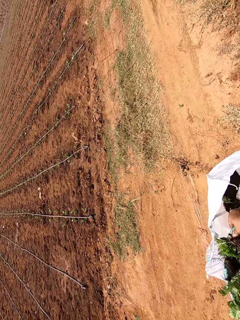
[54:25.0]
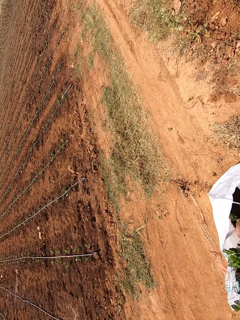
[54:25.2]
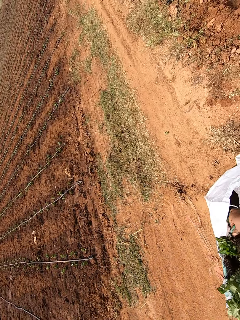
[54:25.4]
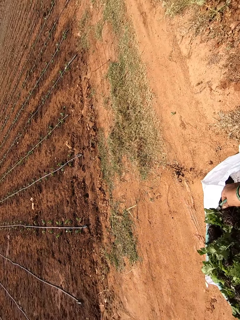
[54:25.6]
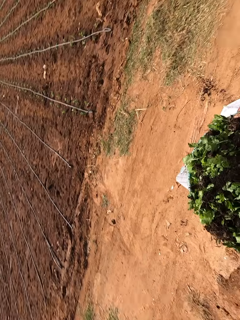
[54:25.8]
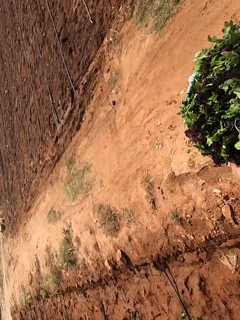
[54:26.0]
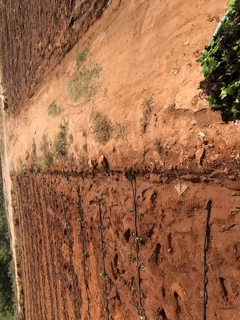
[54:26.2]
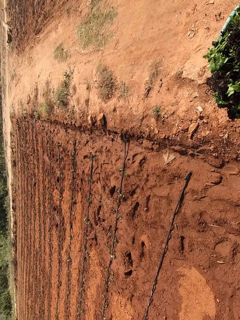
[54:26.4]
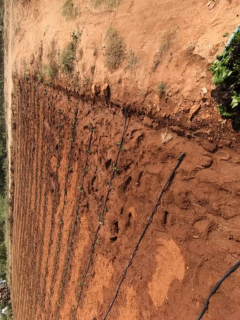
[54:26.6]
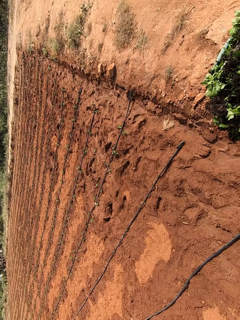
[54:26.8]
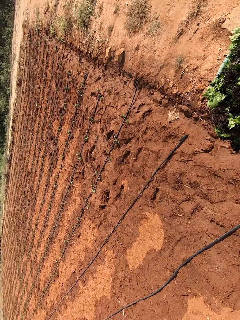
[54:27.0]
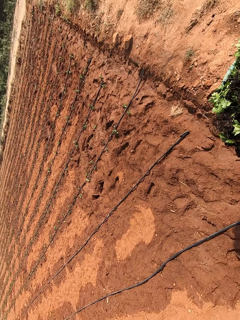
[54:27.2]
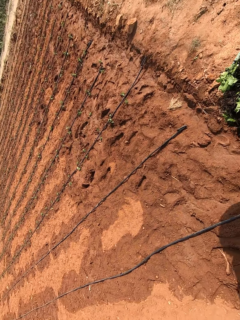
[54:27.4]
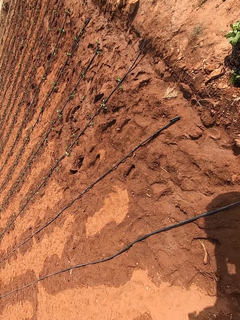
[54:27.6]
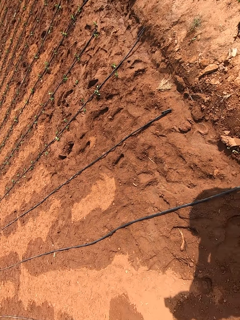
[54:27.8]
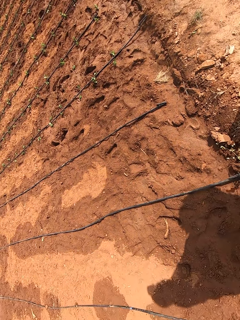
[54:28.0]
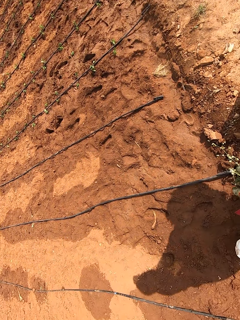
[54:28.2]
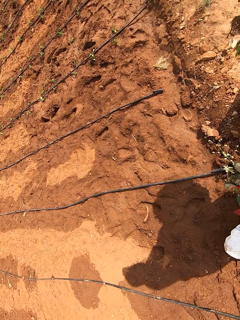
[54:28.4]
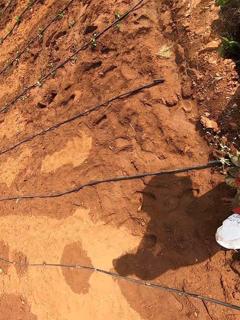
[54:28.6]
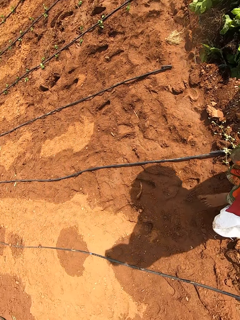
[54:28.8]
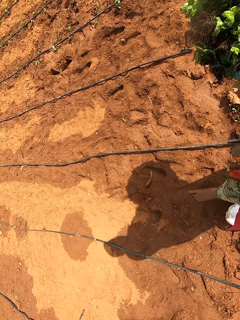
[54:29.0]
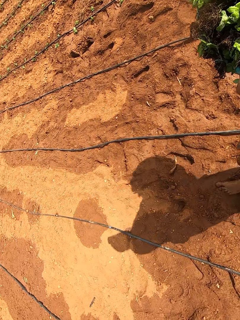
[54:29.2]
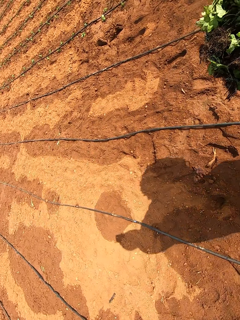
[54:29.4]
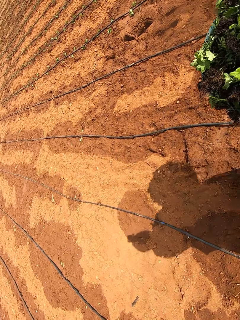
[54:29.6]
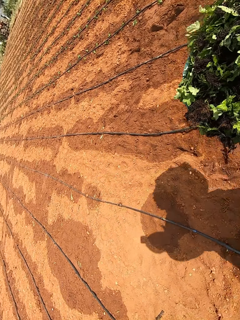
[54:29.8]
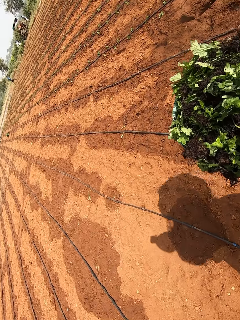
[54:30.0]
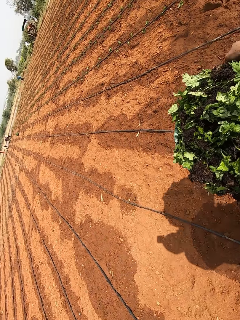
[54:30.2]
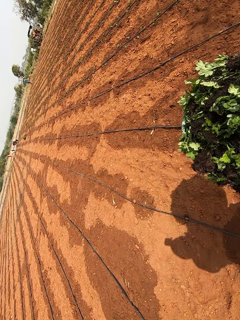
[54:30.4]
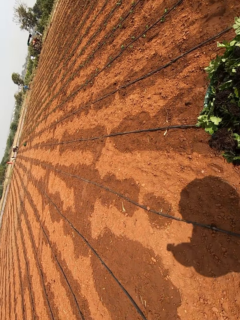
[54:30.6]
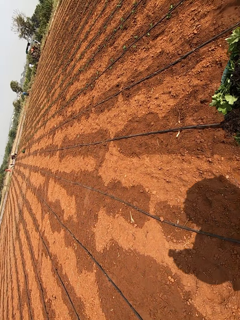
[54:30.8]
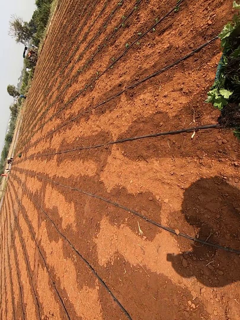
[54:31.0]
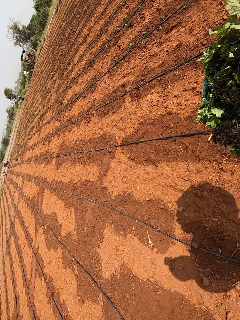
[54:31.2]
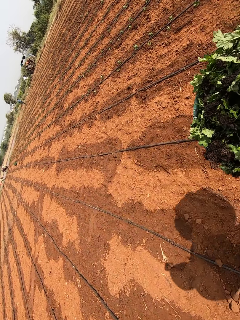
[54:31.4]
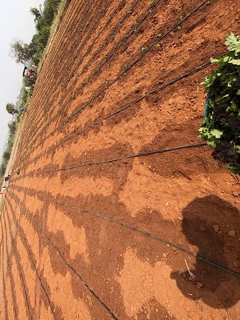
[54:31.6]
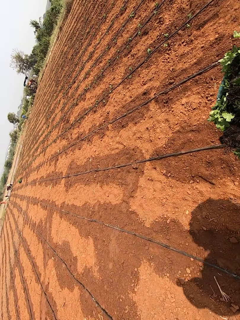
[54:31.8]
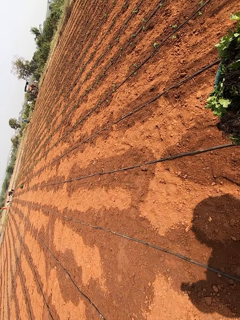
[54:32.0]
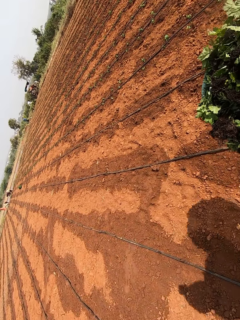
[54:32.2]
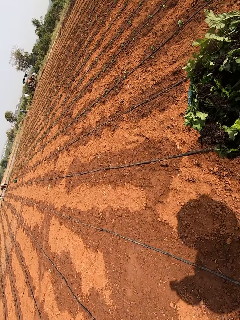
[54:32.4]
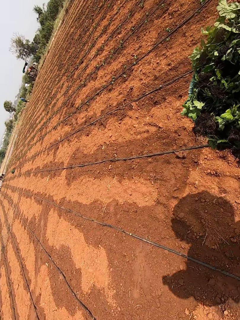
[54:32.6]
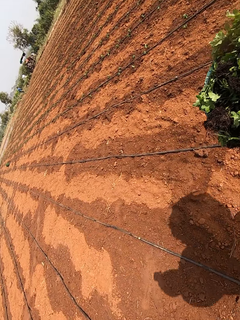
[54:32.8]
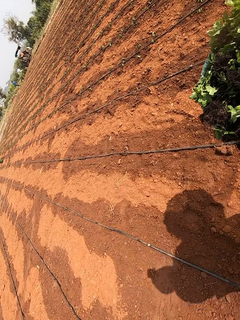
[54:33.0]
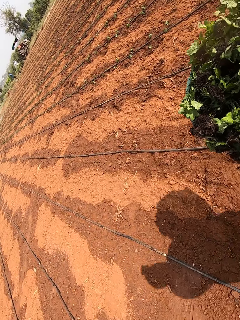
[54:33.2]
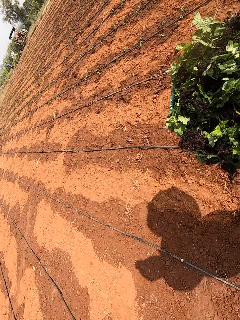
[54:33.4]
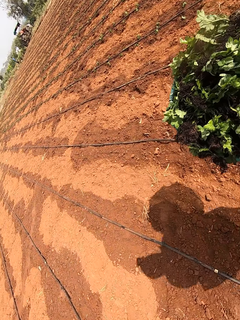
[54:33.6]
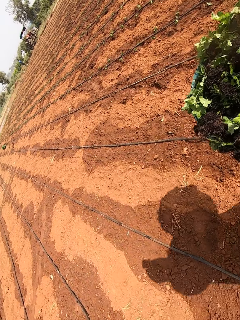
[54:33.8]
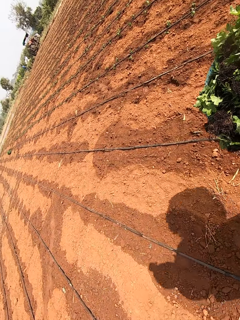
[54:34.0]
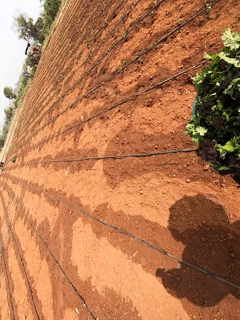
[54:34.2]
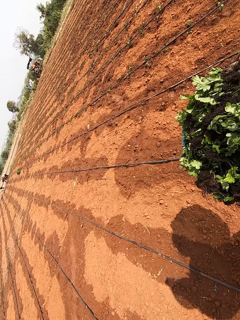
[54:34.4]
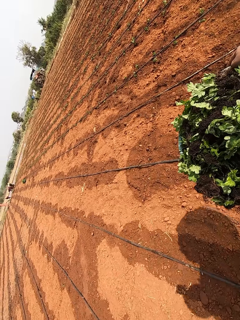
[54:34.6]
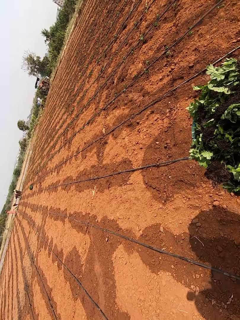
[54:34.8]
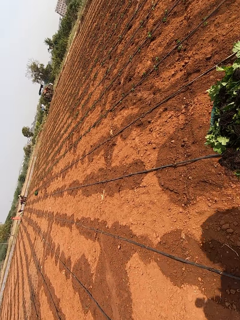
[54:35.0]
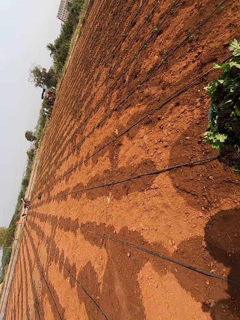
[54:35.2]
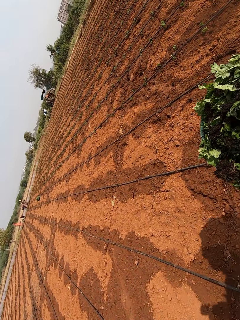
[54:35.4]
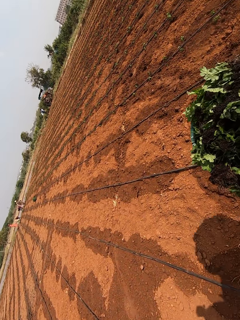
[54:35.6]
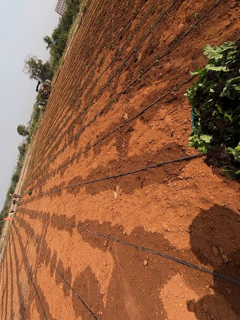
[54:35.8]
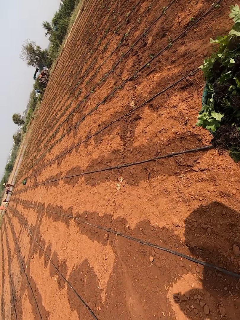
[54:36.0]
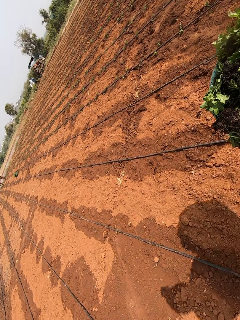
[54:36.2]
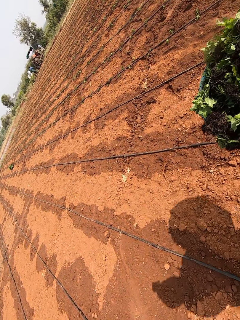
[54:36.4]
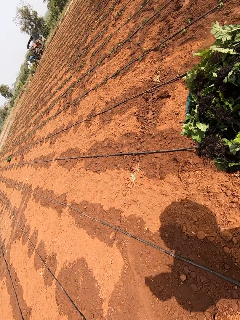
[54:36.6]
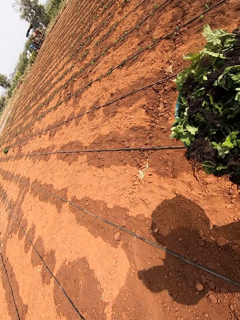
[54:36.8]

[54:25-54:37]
The camera wearer walks into a farm with the bowl in both hands.

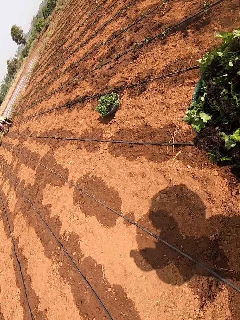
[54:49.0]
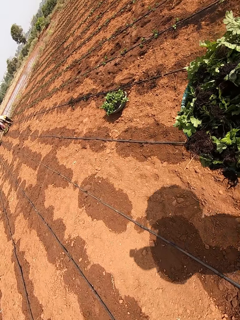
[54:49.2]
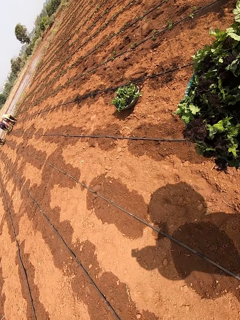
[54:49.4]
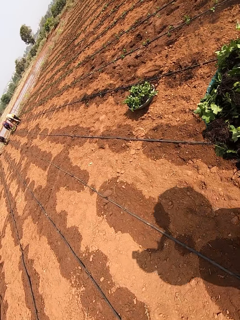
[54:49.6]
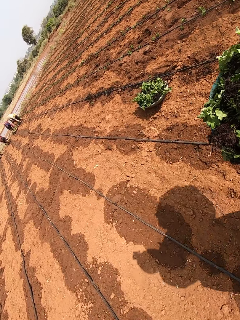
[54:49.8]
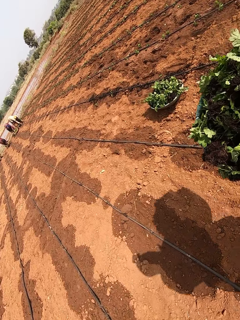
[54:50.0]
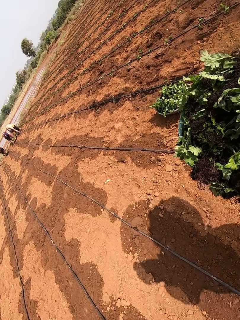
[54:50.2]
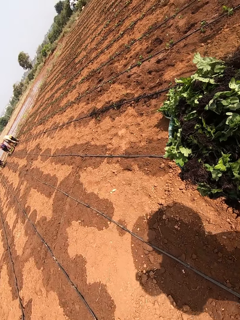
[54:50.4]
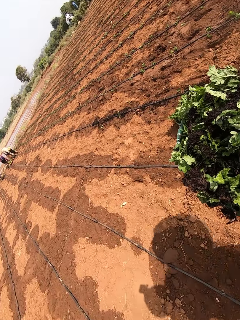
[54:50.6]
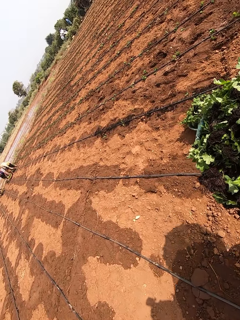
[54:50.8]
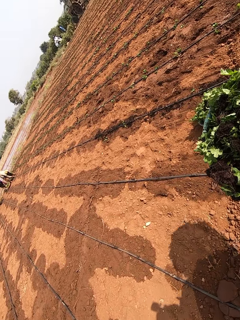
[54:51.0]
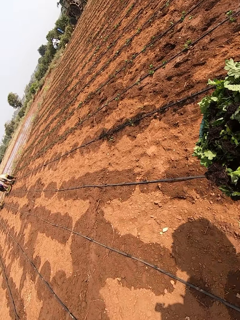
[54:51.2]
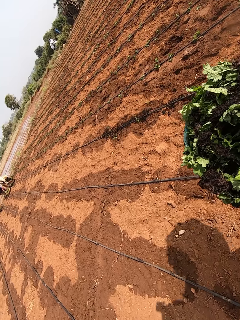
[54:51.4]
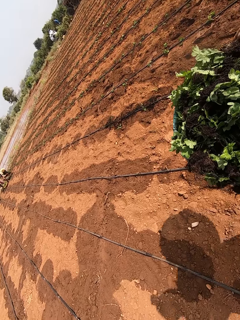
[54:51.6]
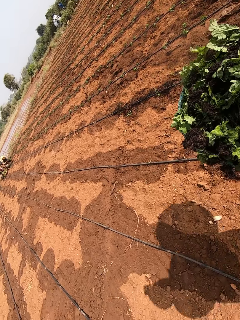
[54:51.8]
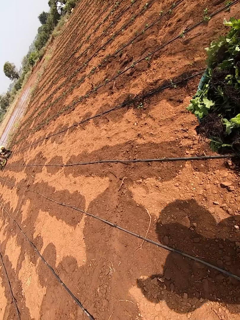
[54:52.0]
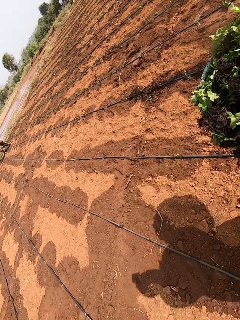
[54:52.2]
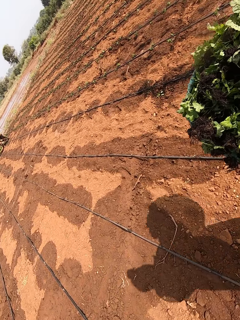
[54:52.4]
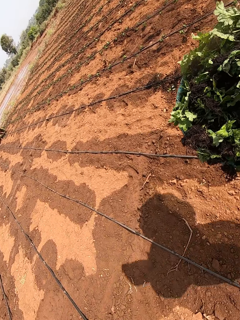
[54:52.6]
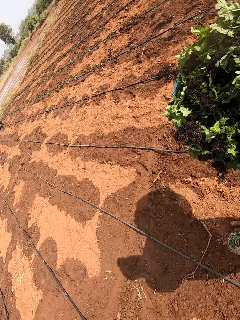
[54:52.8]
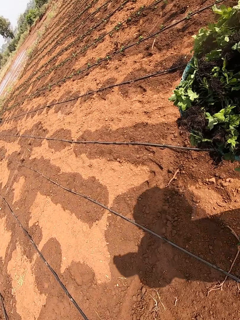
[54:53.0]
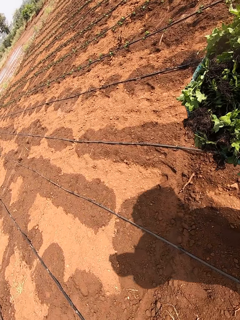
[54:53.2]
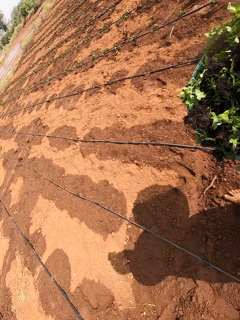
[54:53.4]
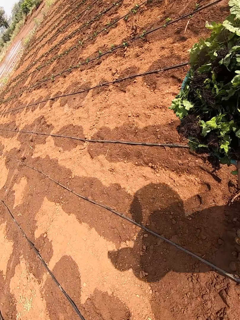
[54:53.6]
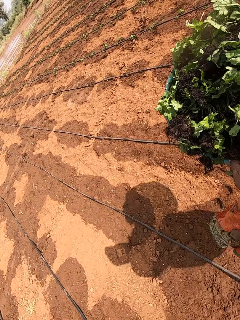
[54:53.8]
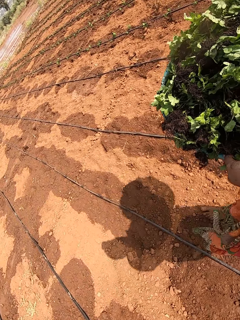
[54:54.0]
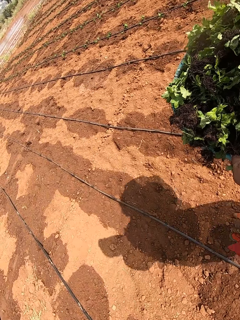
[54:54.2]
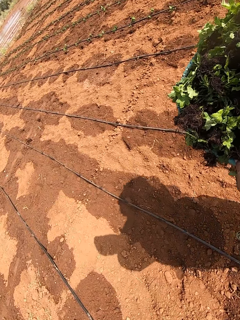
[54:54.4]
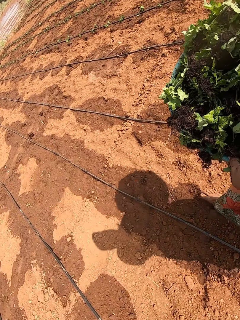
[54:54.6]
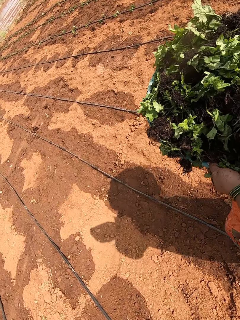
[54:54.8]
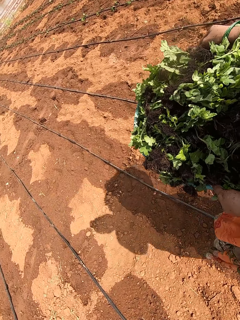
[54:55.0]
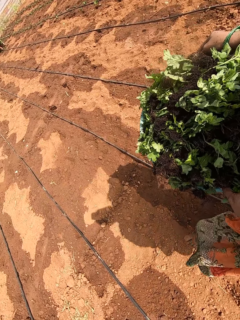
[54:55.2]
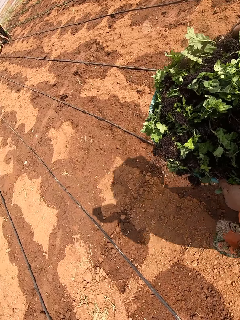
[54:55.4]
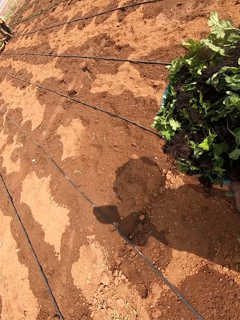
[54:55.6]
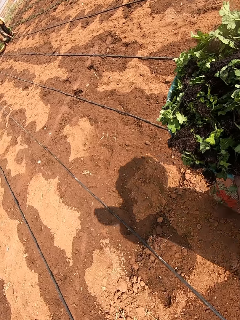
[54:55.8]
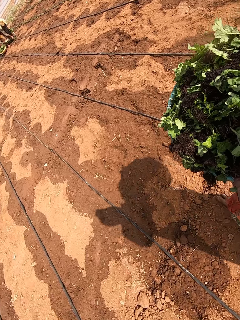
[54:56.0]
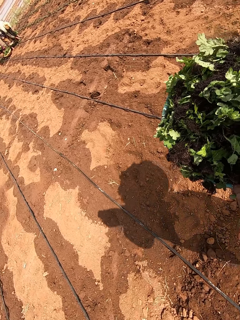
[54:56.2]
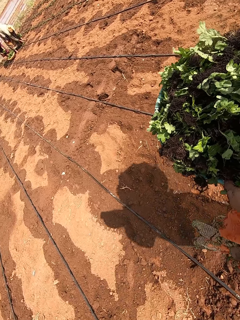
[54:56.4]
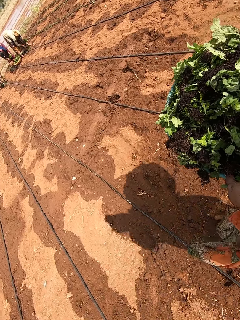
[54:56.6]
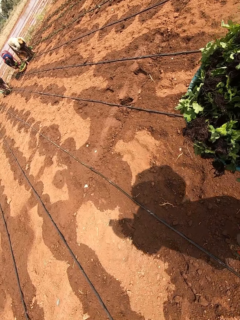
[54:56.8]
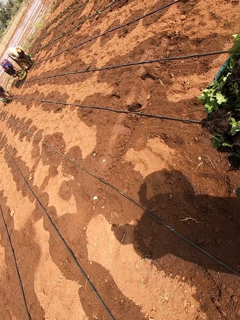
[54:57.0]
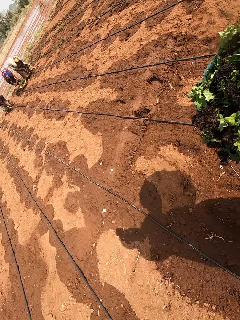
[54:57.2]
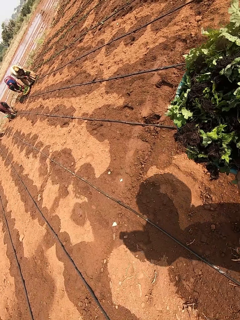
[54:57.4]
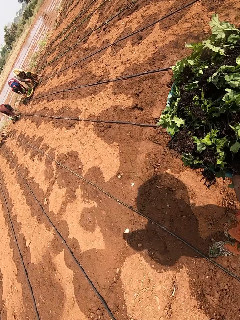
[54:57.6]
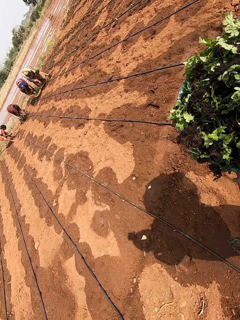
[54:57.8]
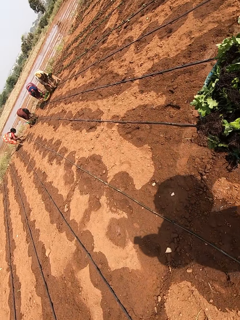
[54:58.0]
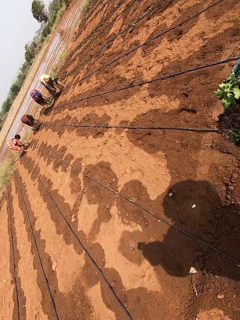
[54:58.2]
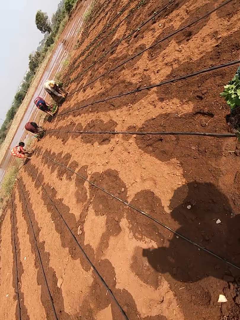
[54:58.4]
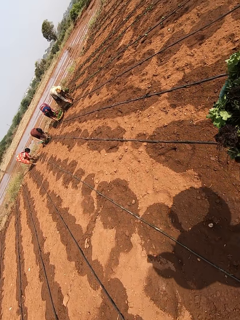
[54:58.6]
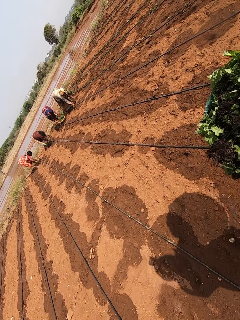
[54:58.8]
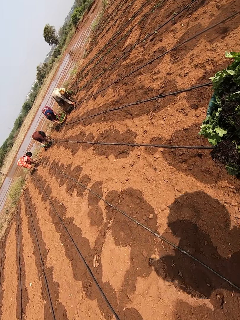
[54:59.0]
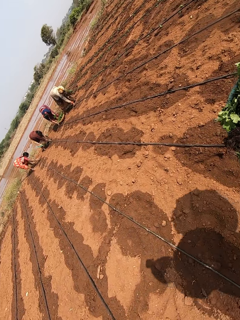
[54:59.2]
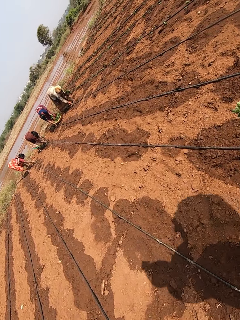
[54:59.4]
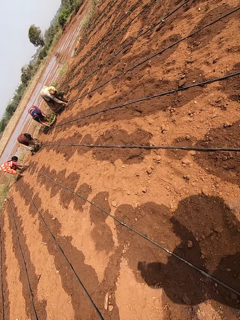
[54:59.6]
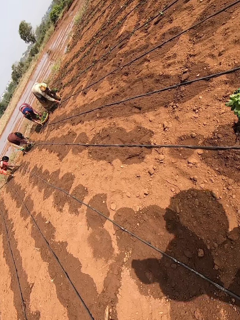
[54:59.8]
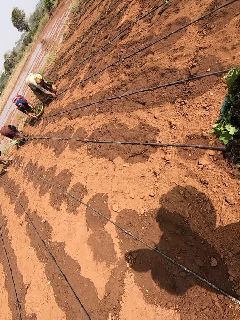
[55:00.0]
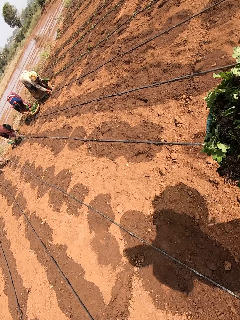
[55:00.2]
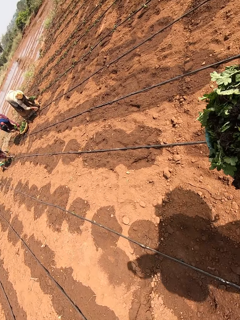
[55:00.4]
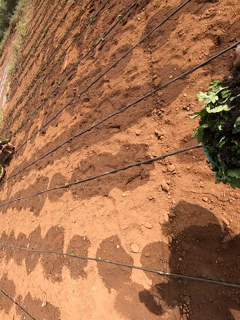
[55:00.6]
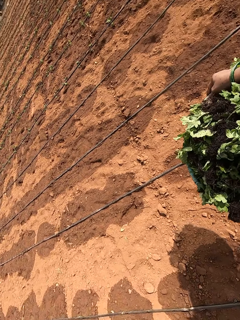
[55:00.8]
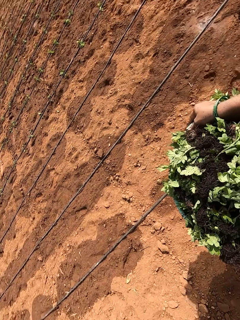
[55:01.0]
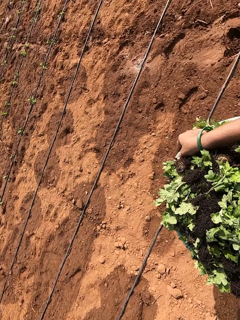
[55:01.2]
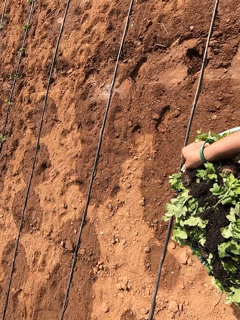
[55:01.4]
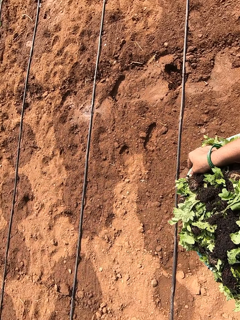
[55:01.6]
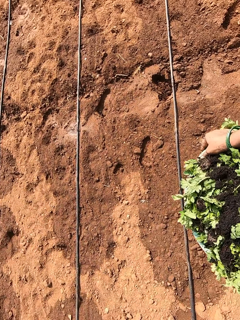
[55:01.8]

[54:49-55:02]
A woman plants a seedling in the soil with her right hand. Another woman plants a seedling in the soil with her right hand. Another woman plants a seedling in the soil with her right hand. Another woman plants a seedling in the soil with her right hand.
